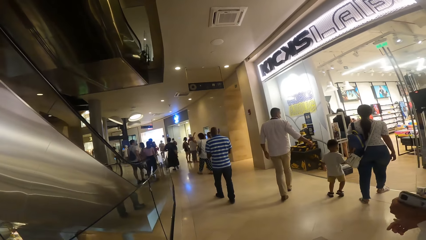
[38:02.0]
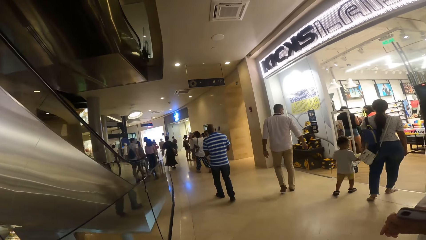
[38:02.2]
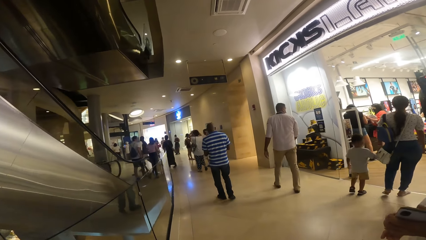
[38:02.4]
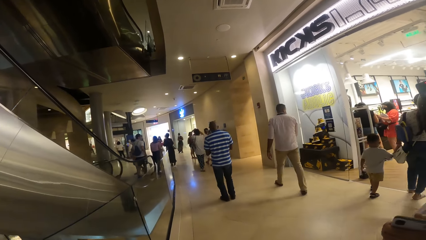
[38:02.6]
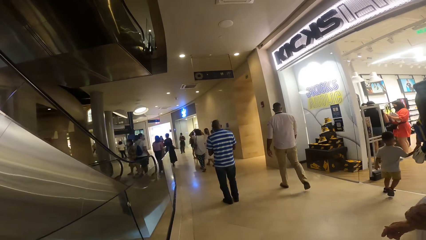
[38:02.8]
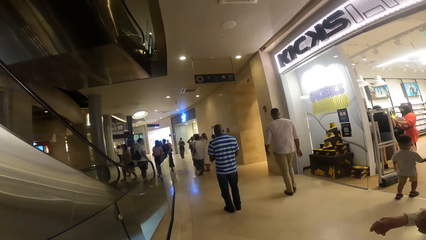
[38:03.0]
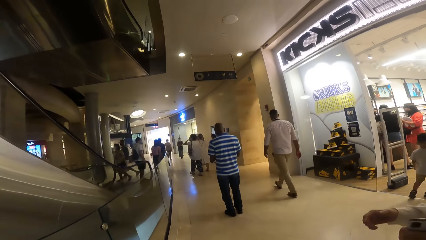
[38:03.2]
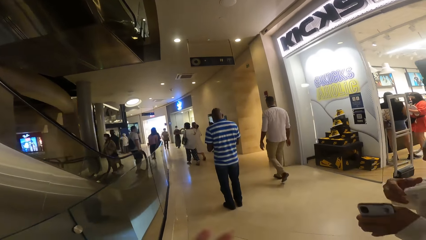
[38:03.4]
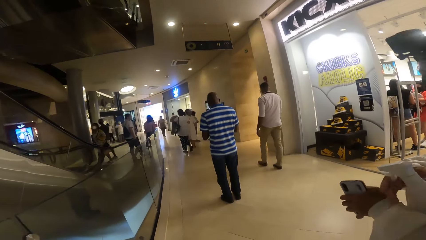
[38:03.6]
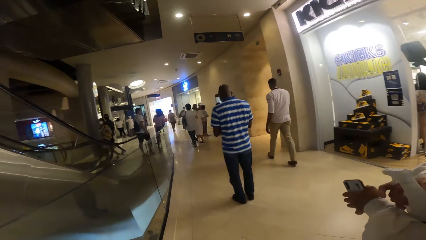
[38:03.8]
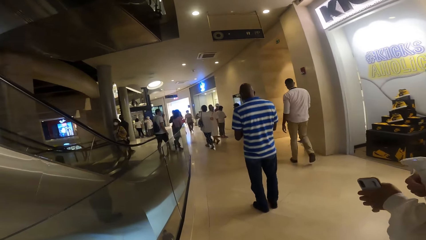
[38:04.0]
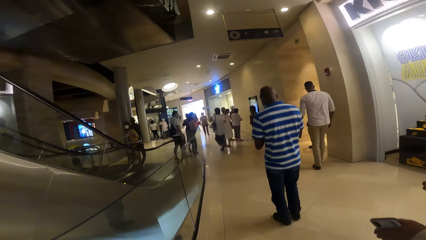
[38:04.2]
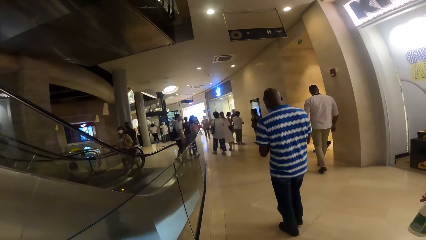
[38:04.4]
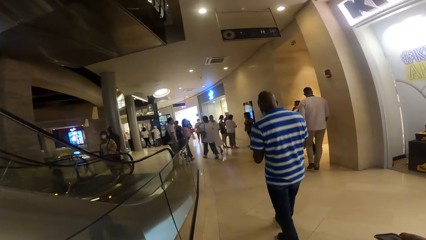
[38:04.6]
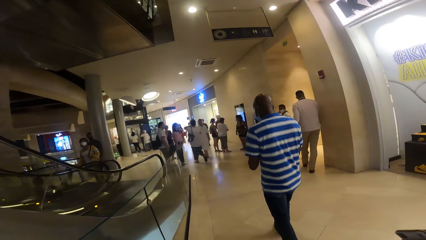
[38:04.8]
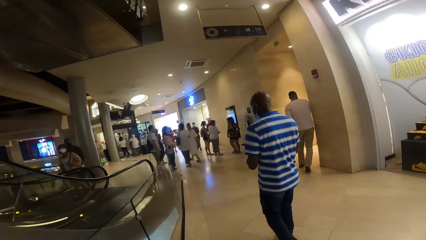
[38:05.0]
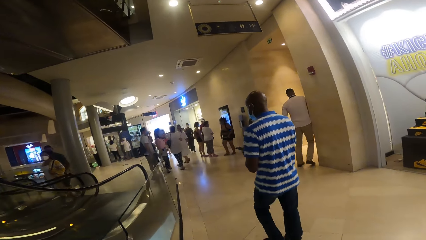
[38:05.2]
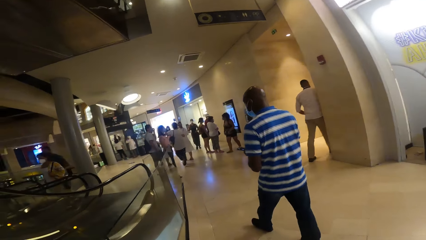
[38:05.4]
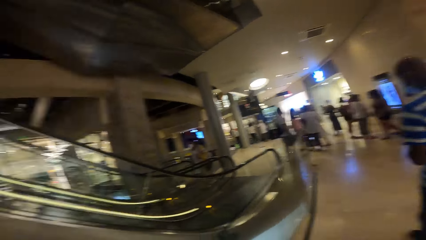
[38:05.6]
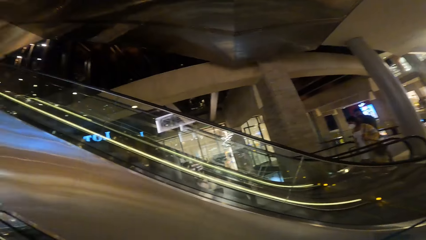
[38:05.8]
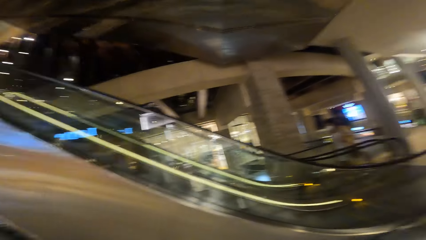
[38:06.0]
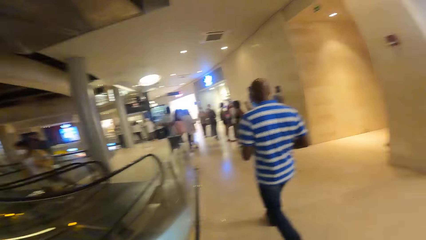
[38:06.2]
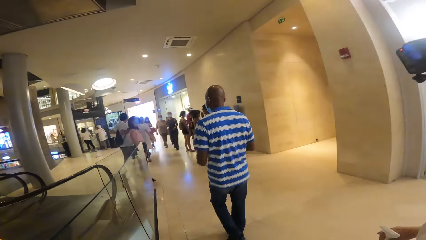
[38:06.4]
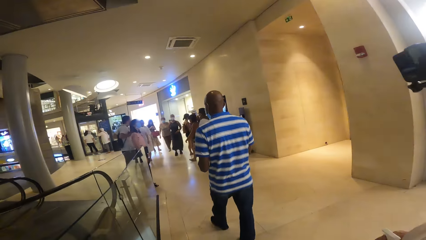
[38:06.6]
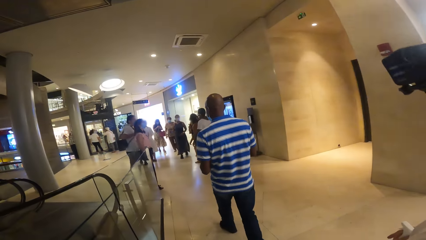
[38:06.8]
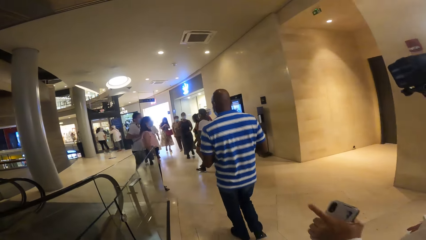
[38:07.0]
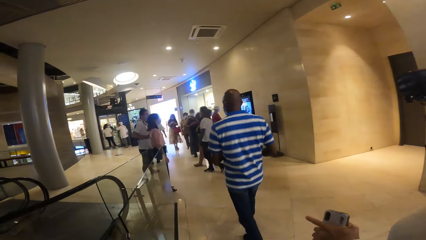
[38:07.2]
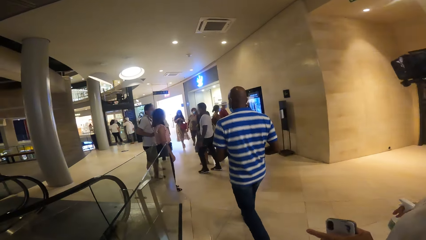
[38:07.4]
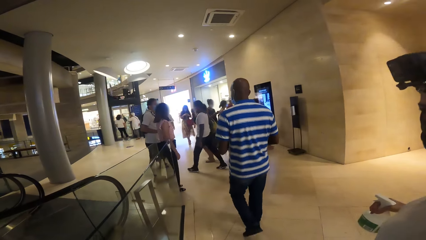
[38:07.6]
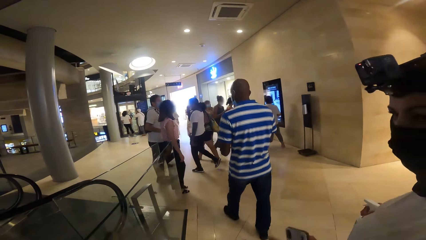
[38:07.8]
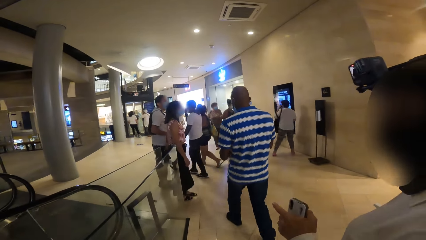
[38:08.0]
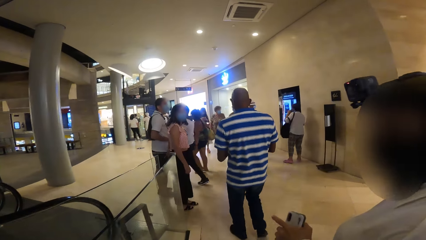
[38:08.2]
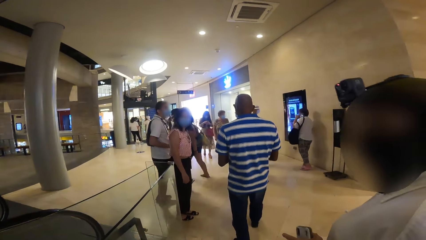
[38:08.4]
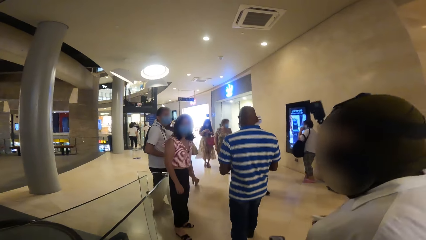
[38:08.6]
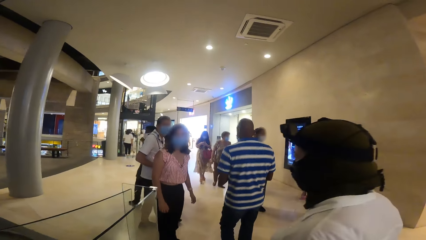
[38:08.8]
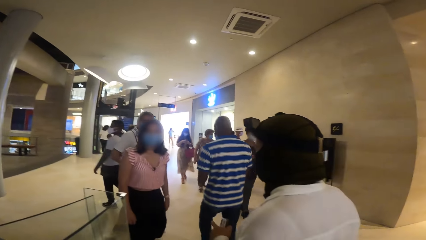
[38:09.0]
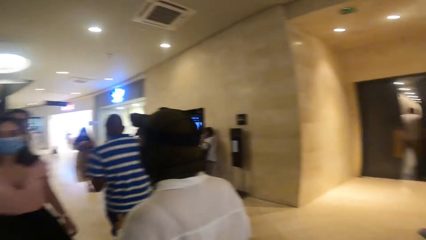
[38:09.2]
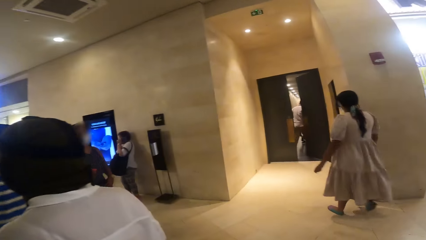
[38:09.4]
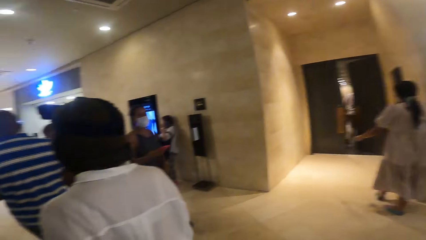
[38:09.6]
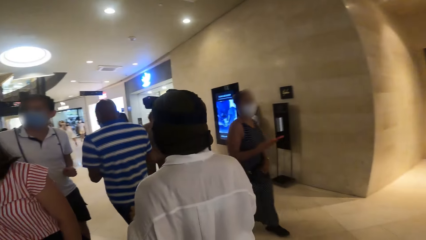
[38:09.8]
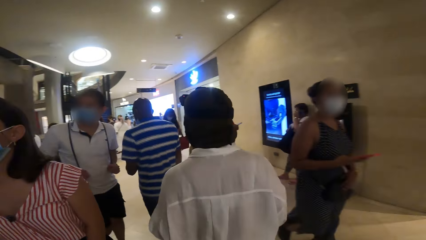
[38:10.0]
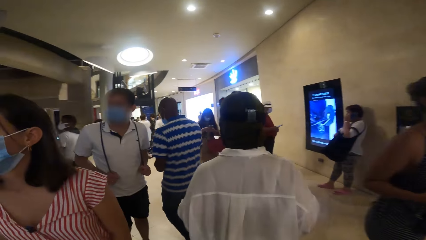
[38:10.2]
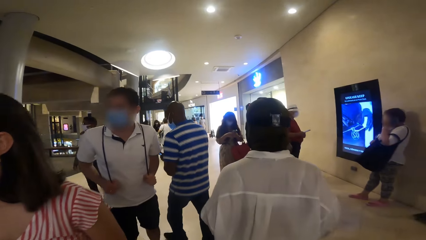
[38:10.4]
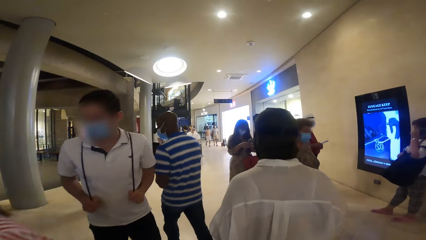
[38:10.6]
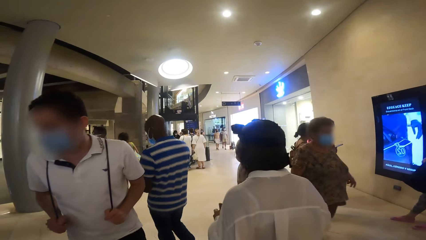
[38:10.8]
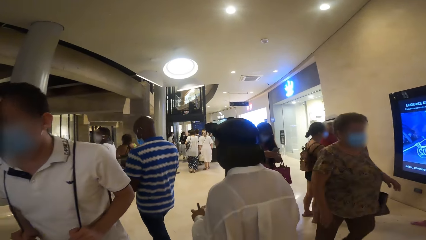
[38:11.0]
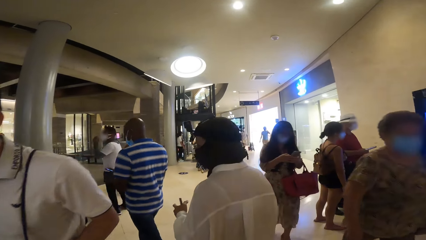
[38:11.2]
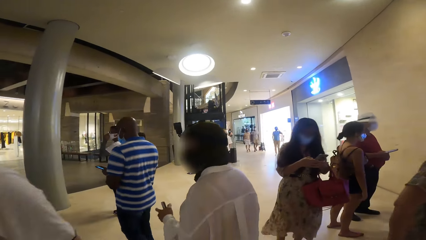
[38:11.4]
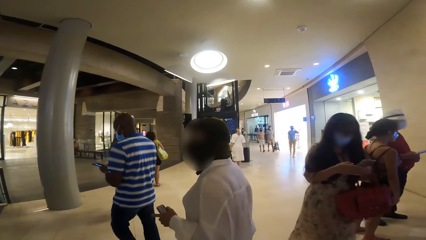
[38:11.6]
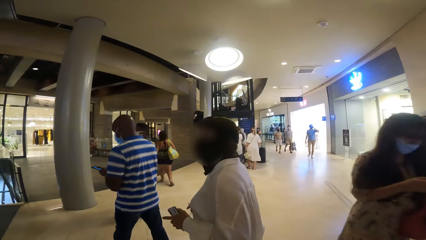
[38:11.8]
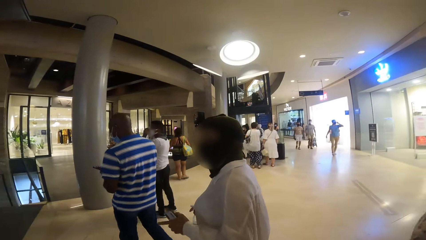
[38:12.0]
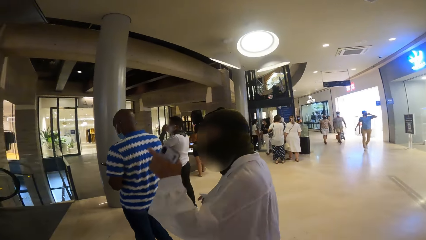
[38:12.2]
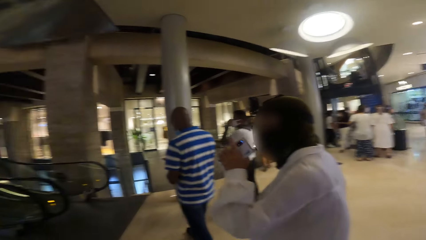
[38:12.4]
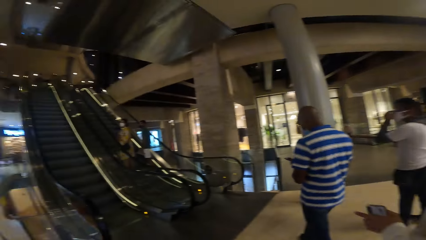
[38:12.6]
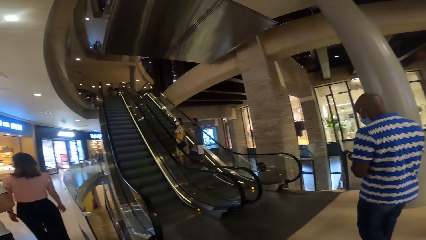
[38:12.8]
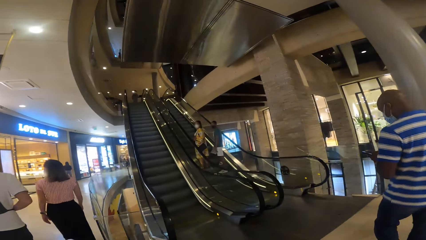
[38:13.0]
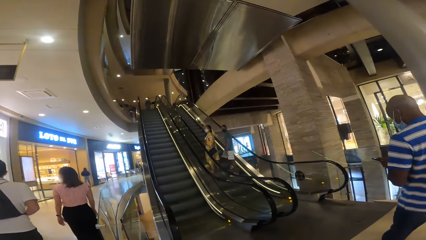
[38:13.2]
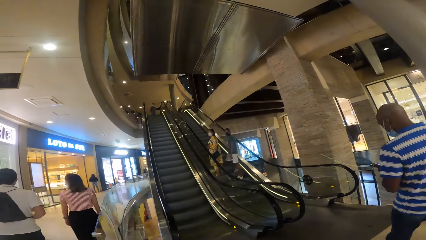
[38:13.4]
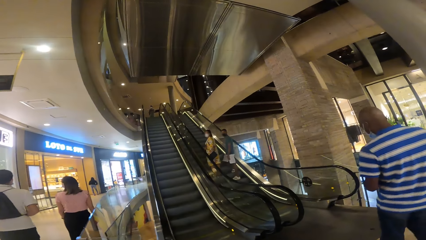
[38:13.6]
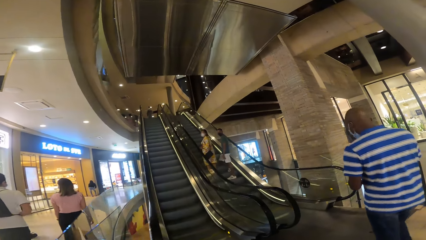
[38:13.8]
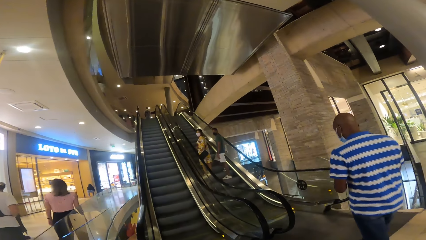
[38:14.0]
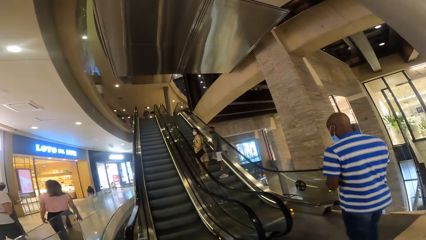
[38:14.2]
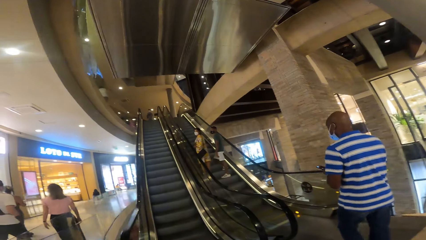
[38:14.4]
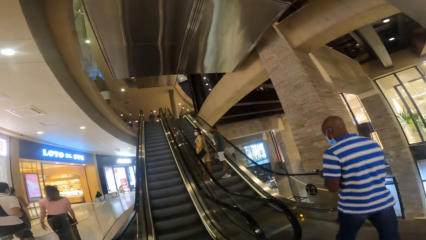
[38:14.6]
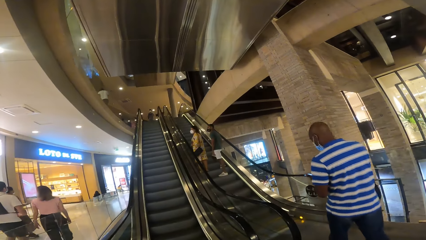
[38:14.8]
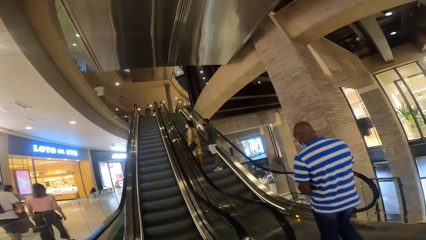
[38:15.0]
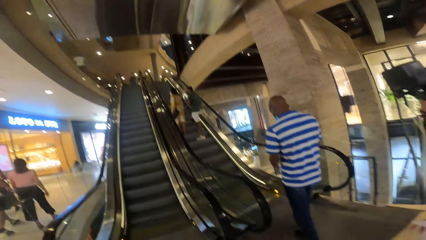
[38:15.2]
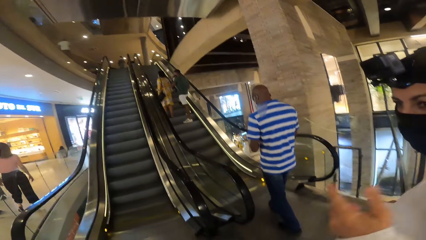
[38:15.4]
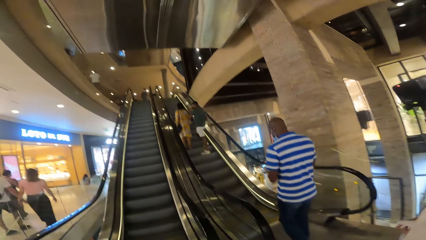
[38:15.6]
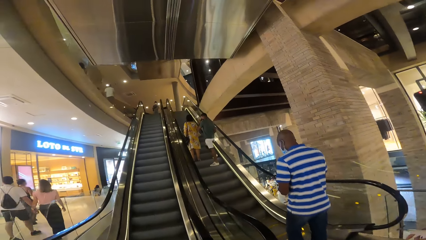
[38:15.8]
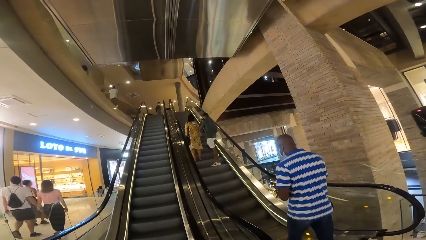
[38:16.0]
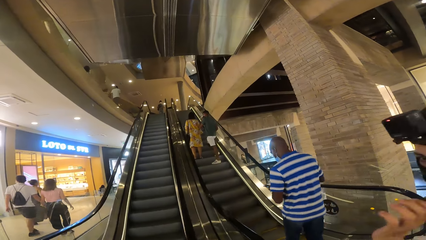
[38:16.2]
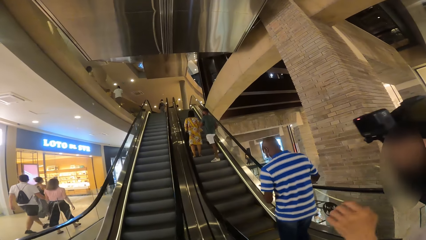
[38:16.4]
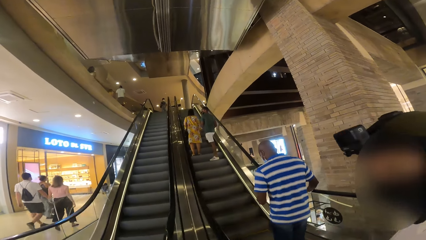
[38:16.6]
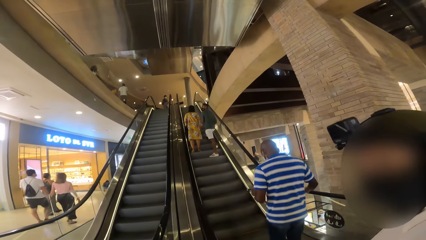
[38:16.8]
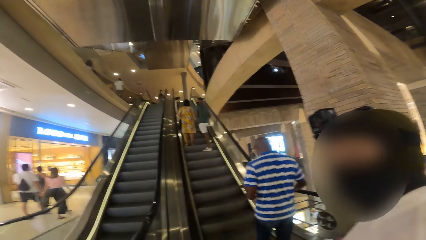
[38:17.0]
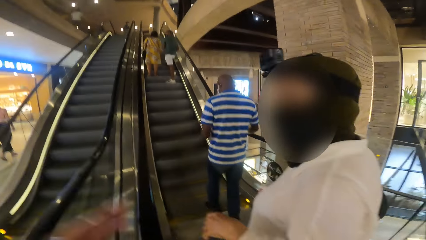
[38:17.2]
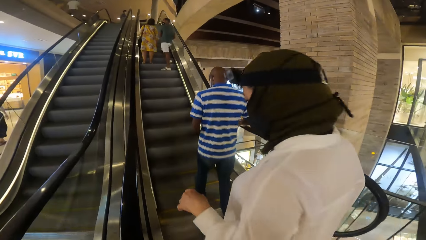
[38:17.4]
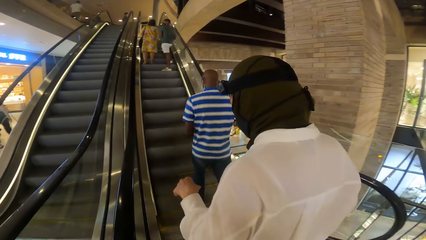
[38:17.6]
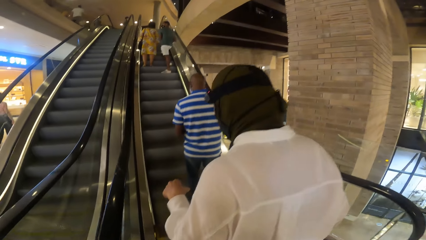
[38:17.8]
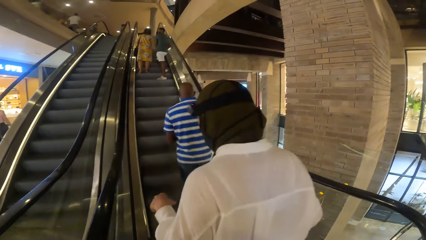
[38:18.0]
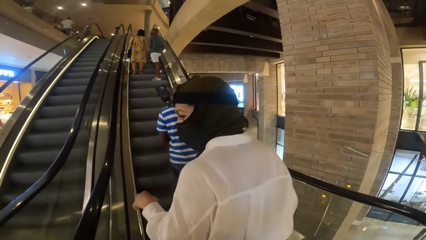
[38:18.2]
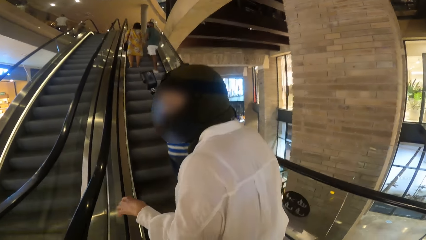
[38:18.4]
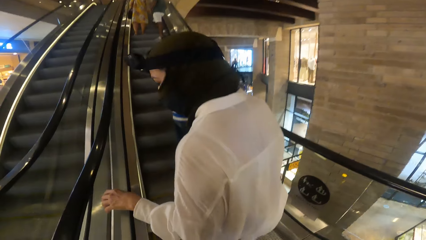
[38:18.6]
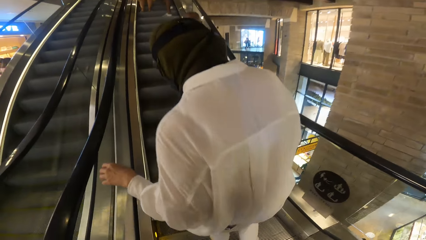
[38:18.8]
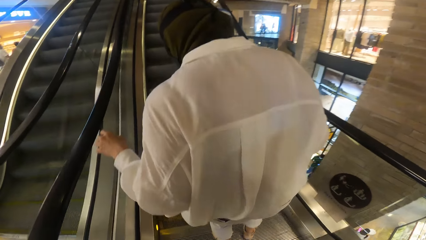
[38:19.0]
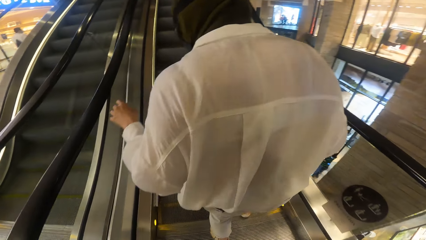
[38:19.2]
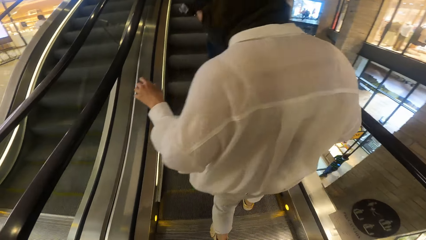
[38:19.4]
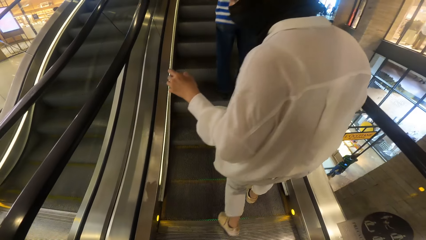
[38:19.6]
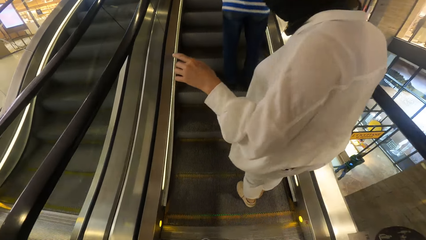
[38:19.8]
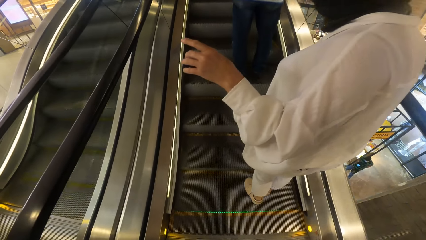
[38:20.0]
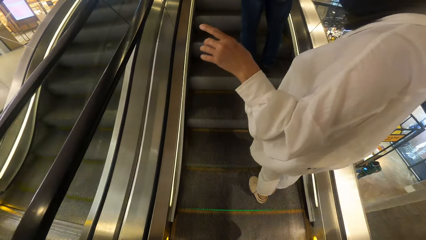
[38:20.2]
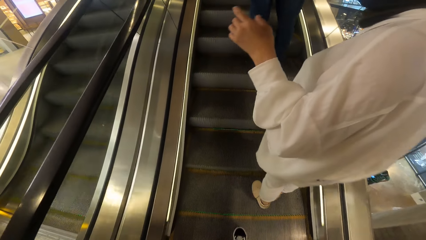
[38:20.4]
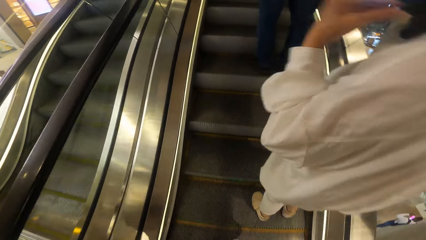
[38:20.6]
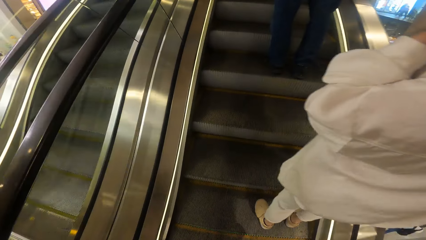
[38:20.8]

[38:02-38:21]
The camera wearer walks in the mall. A woman walks beside the camera wearer. The camera wearer looks at the elevator or escalator. The woman walks to the elevator and steps on the elevator. The camera wearer looks at the elevator and gets on the escalator.
